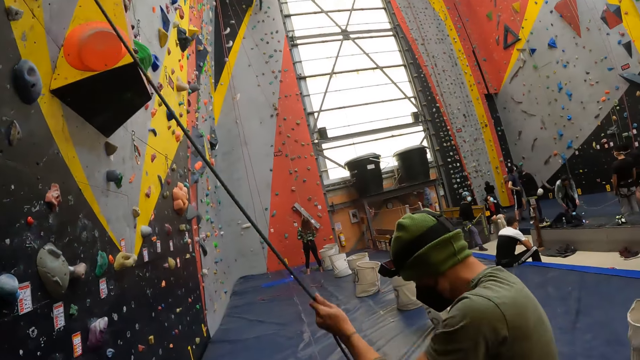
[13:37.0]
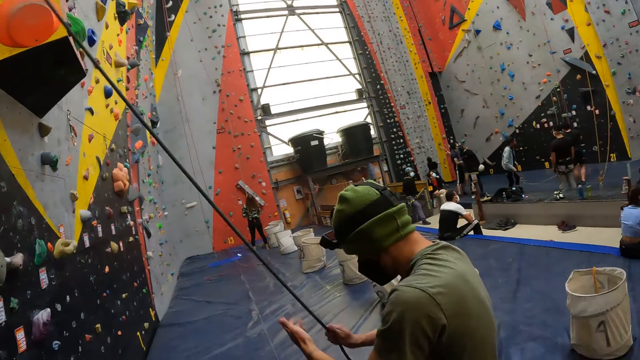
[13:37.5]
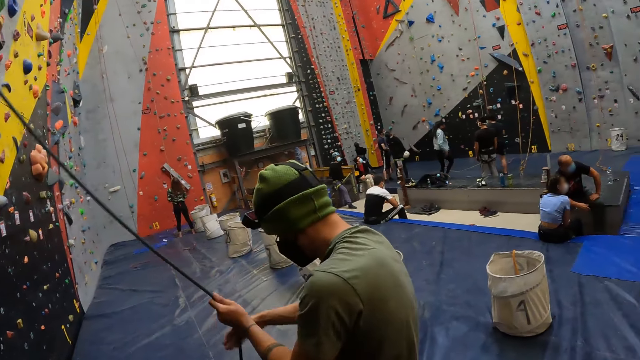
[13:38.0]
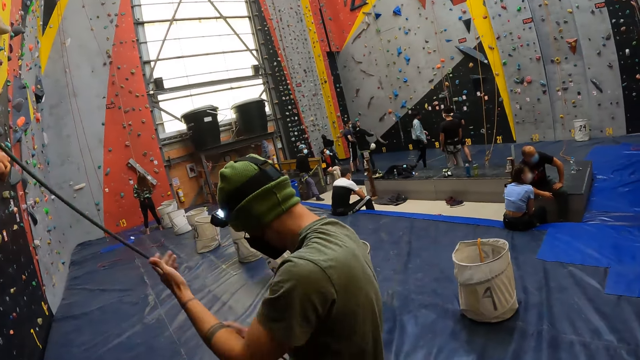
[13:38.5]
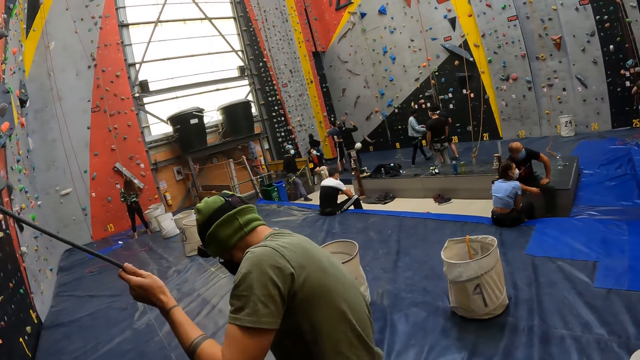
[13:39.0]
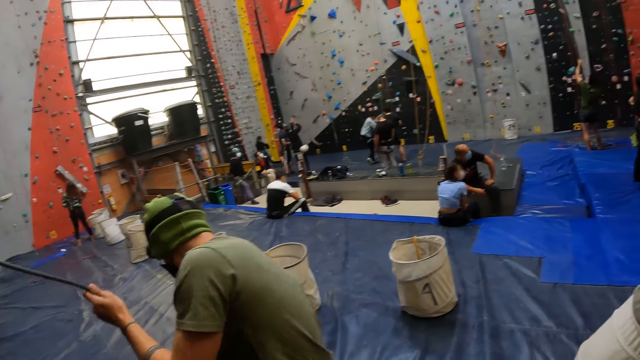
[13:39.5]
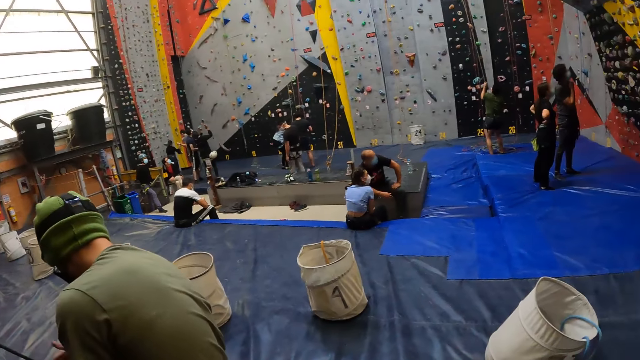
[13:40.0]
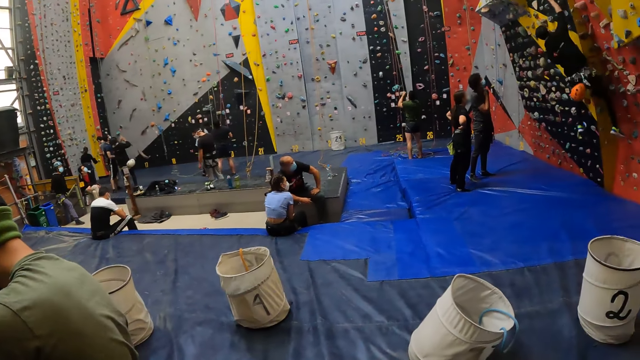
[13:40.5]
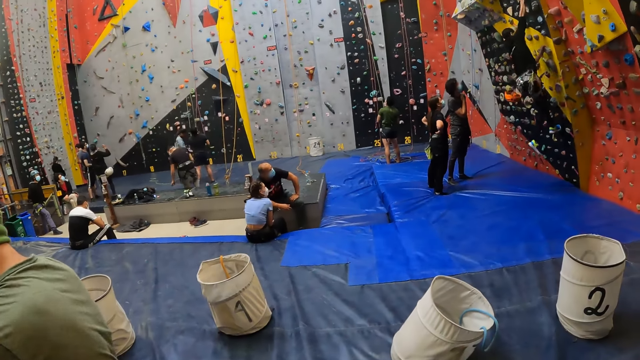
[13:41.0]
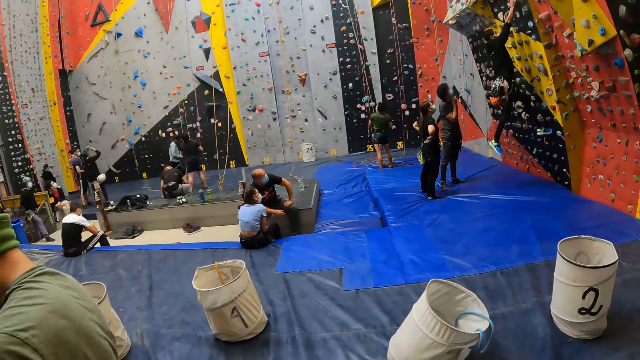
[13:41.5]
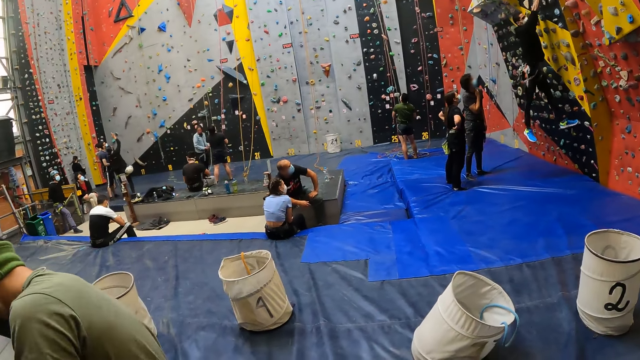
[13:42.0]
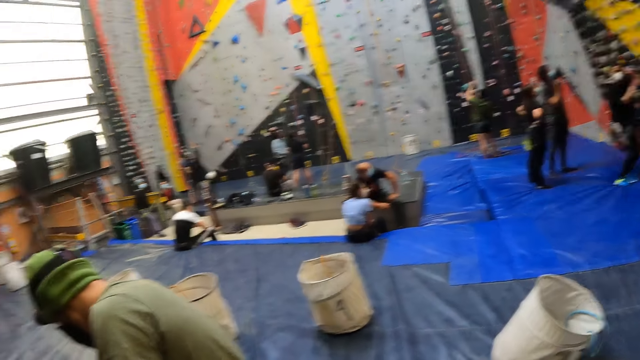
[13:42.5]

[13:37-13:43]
The camera wearer looks around the room. They look at the climbing wall.

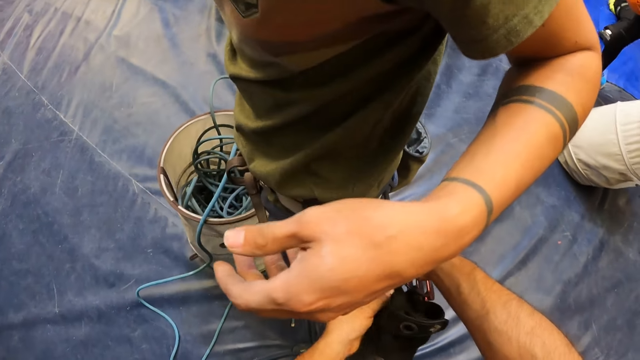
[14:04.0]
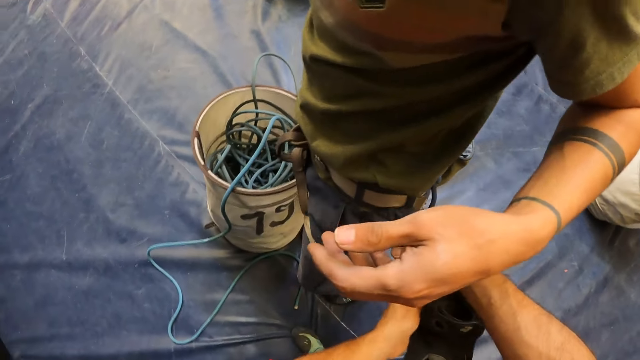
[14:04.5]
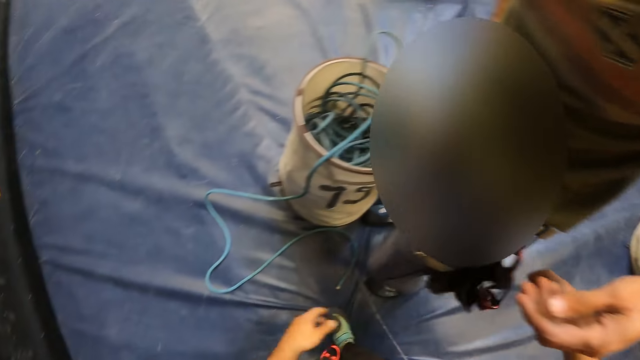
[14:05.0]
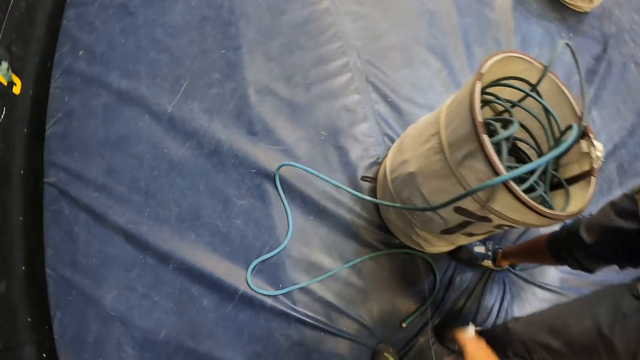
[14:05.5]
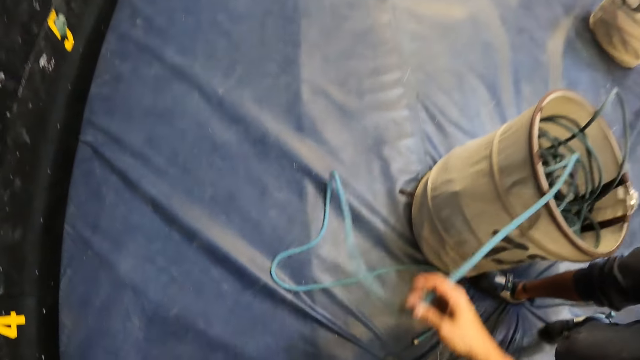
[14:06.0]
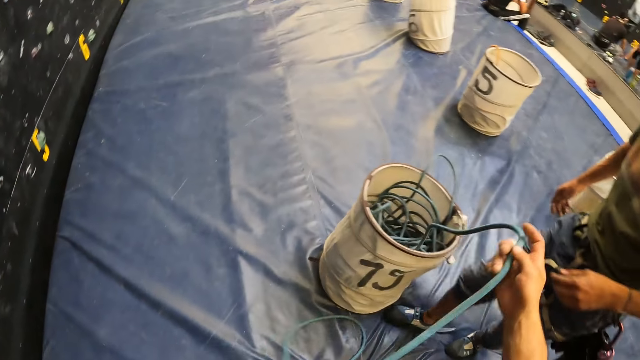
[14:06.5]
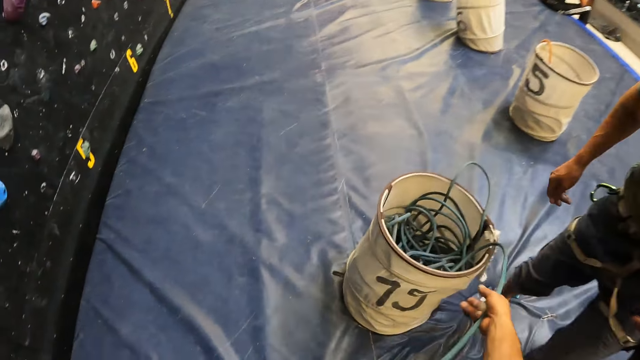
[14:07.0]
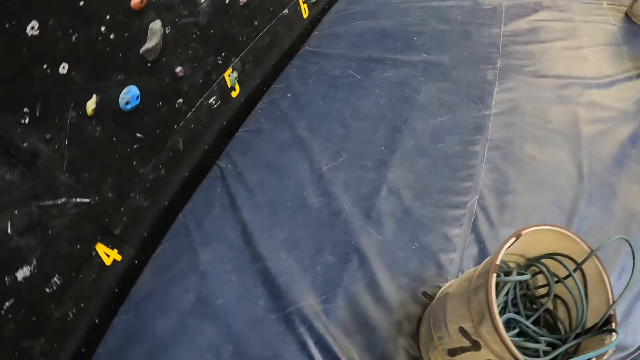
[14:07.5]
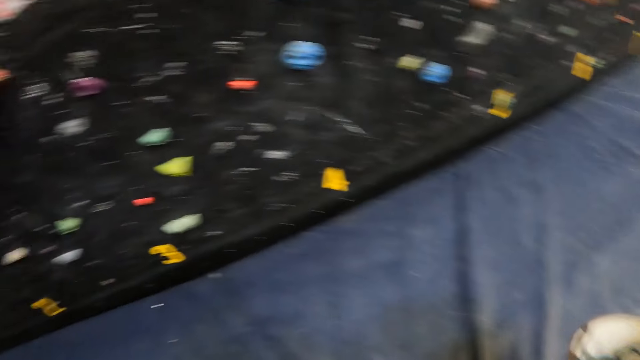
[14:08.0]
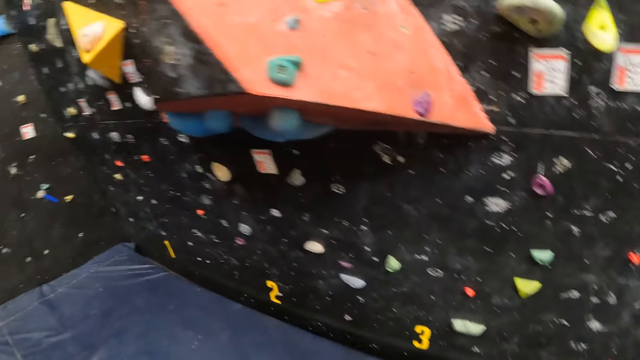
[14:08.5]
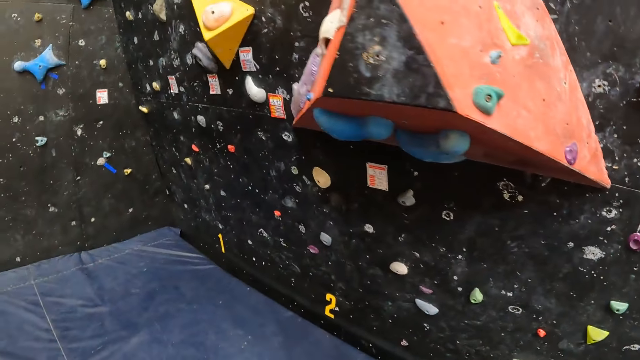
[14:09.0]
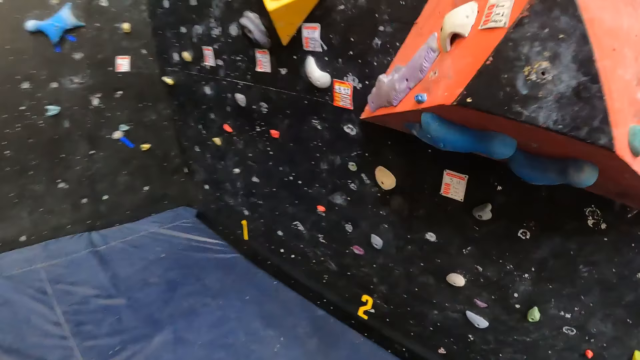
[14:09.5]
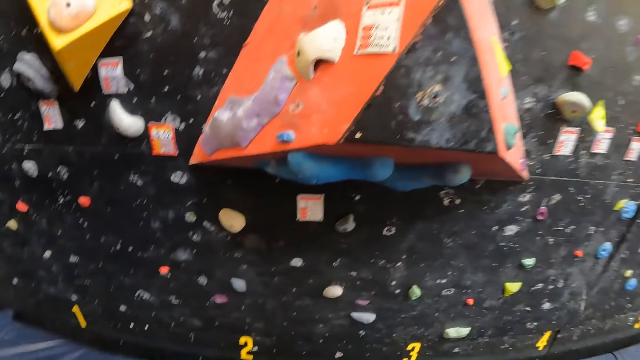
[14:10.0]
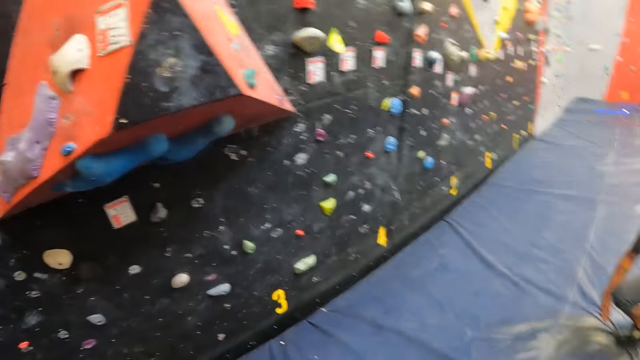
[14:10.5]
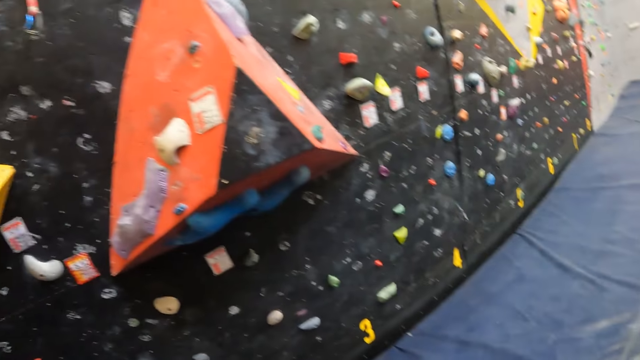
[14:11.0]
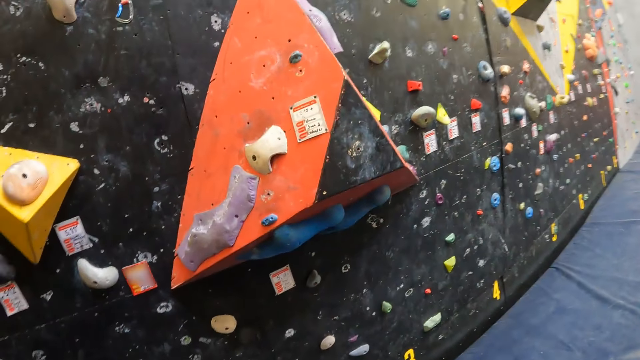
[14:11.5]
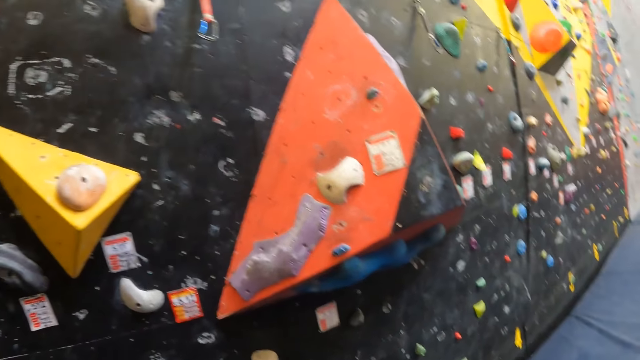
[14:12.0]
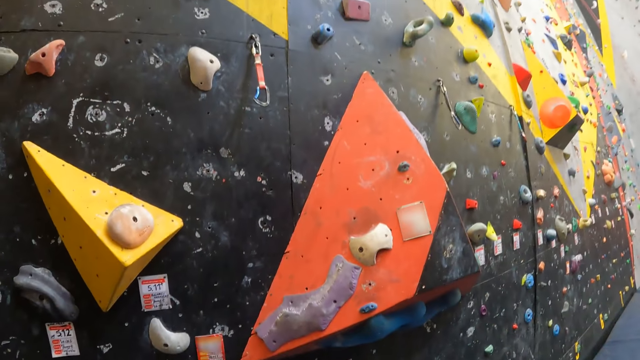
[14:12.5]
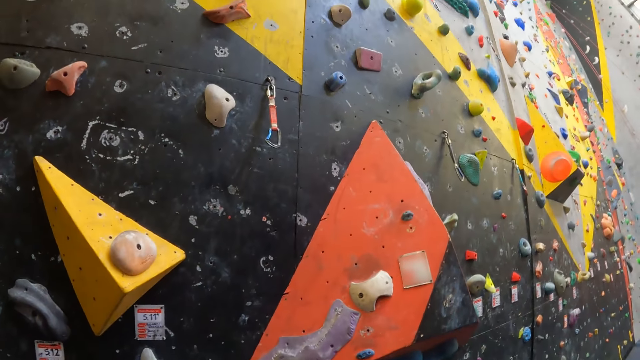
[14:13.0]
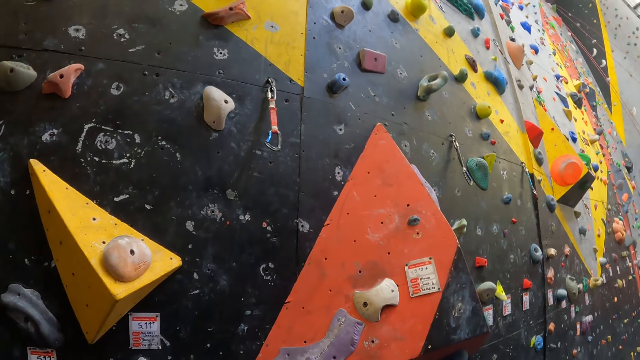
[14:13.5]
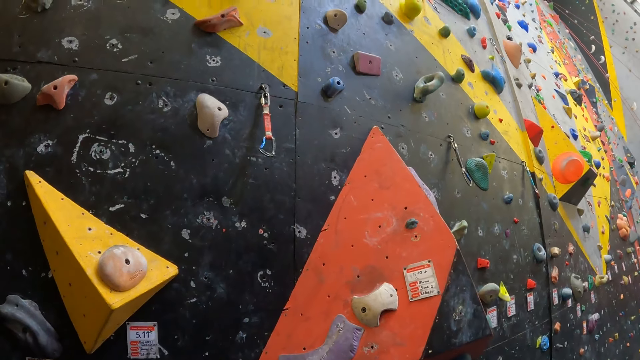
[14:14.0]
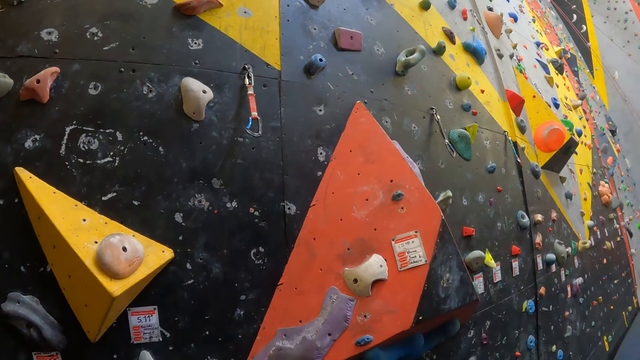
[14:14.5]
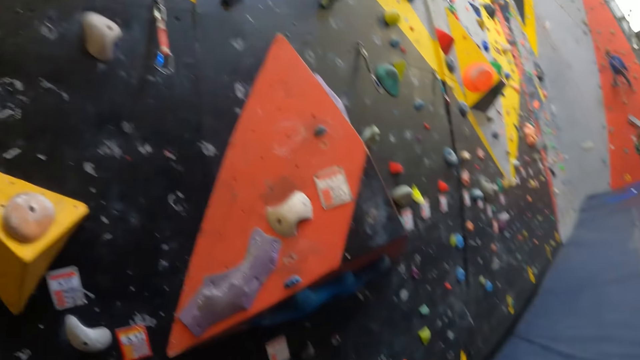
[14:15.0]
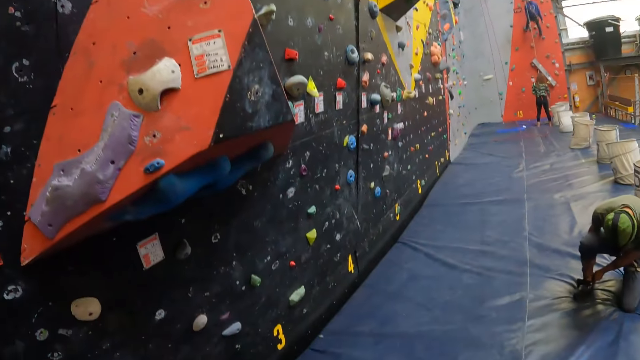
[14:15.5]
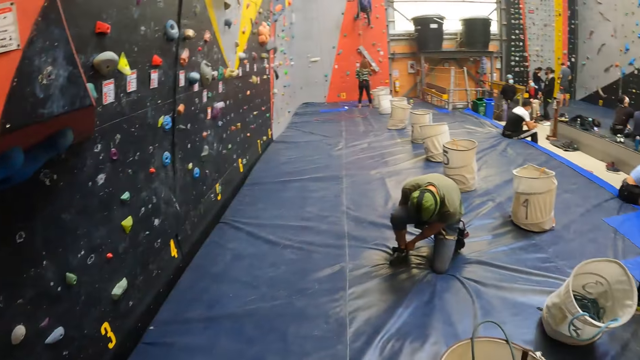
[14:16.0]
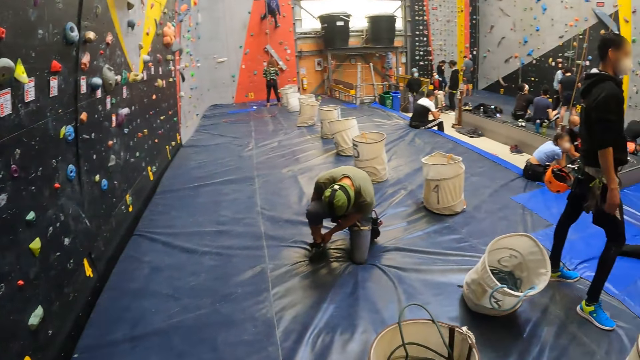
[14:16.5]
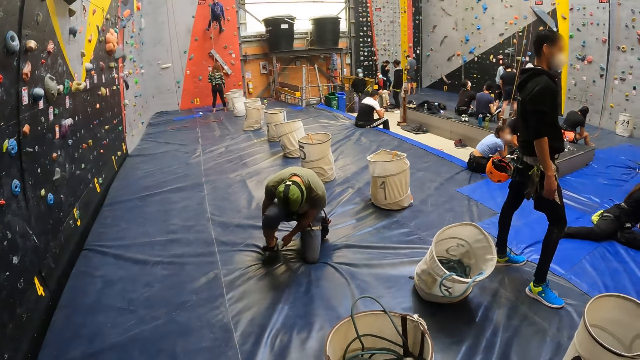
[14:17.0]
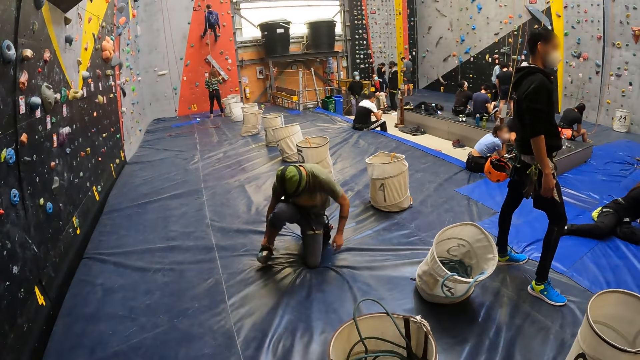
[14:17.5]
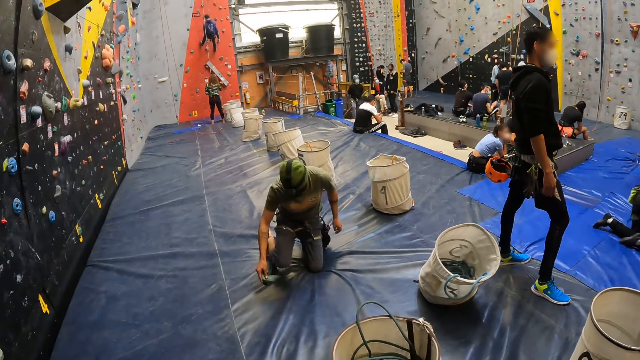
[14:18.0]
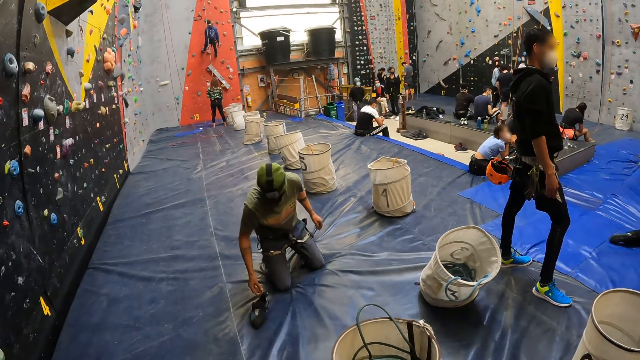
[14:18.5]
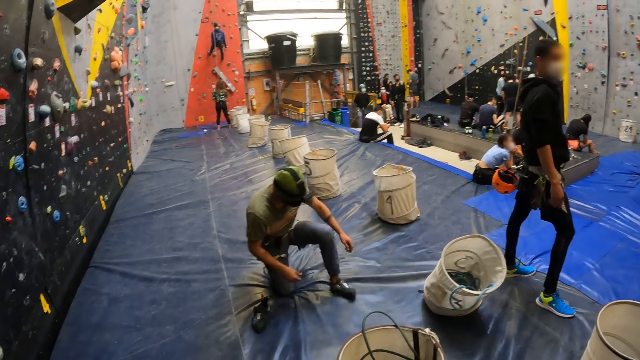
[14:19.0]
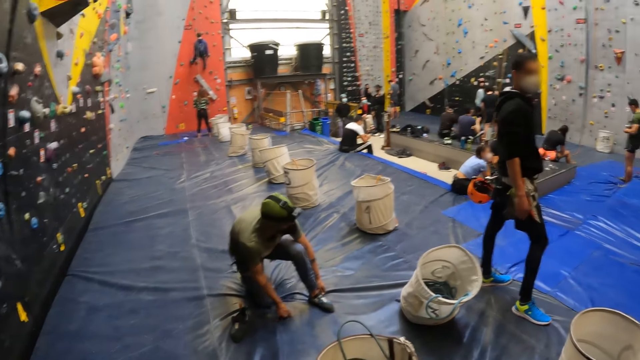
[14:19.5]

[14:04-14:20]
The camera wearer picks up a climbing rope. They pick up a canvas basket. They look around. A person removes his shoes. The camera wearer looks around.
